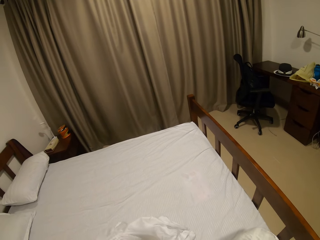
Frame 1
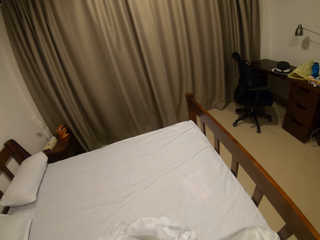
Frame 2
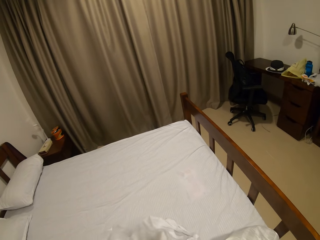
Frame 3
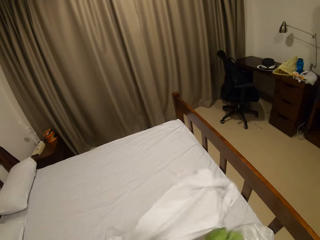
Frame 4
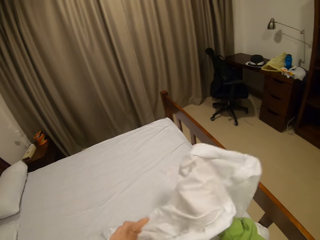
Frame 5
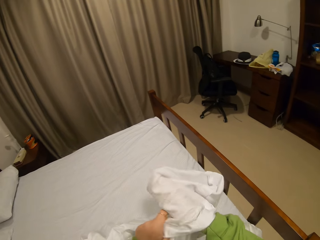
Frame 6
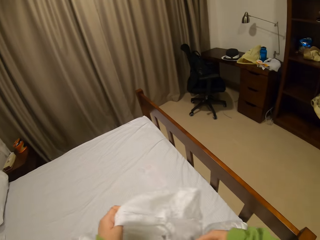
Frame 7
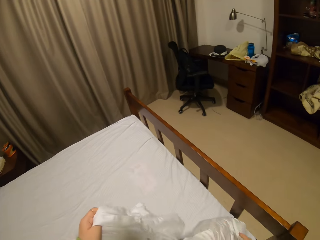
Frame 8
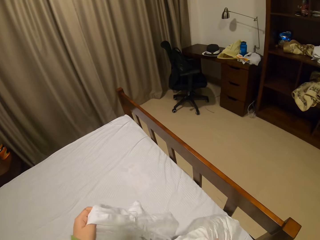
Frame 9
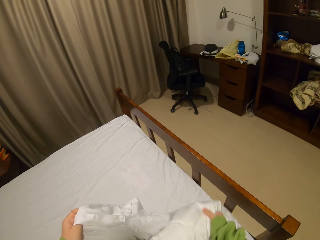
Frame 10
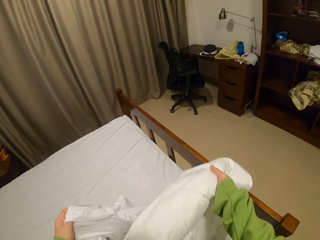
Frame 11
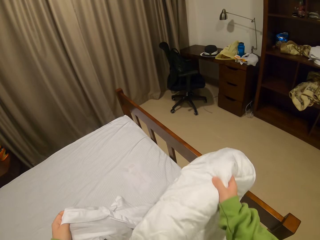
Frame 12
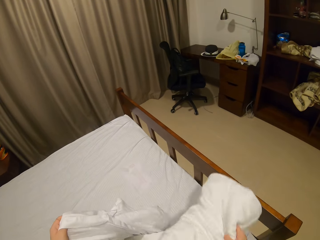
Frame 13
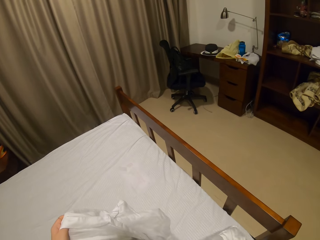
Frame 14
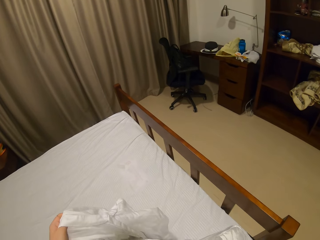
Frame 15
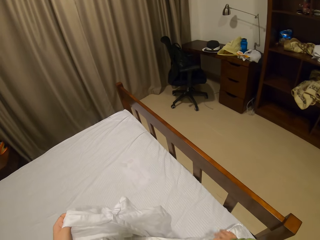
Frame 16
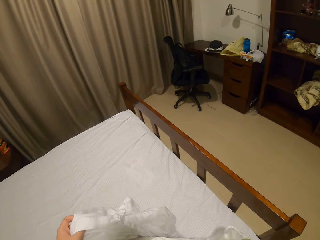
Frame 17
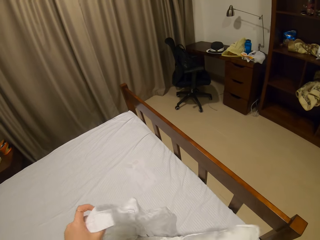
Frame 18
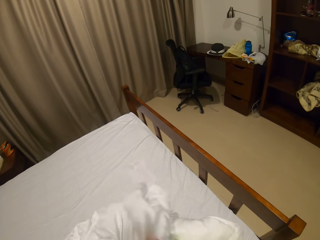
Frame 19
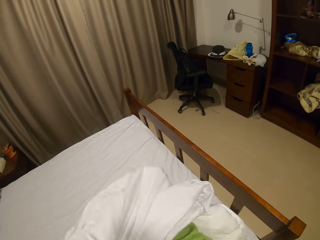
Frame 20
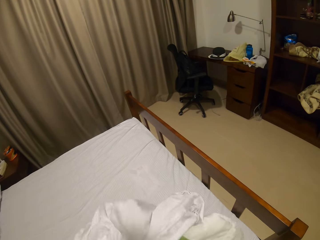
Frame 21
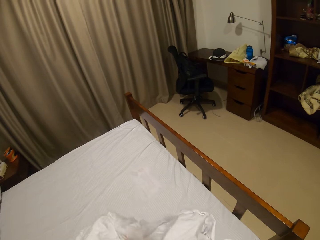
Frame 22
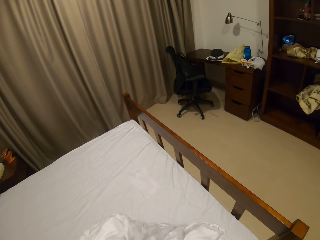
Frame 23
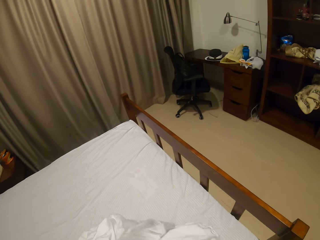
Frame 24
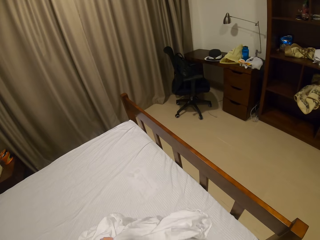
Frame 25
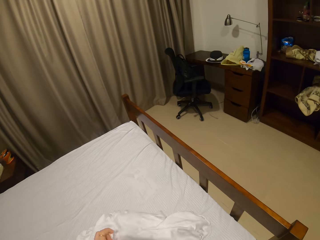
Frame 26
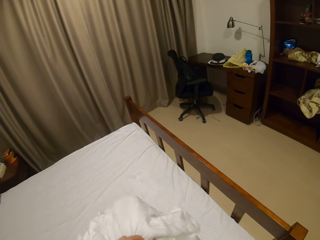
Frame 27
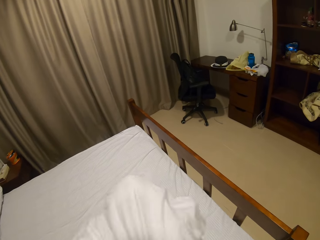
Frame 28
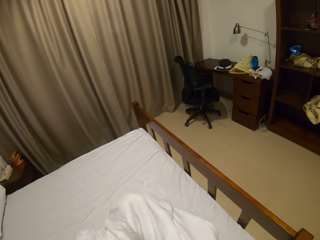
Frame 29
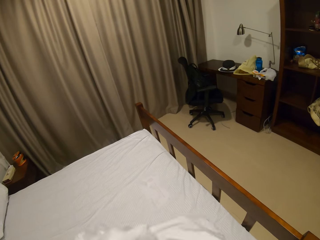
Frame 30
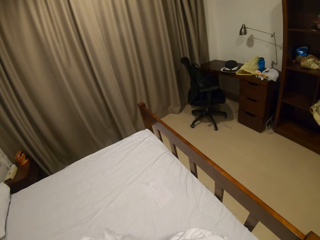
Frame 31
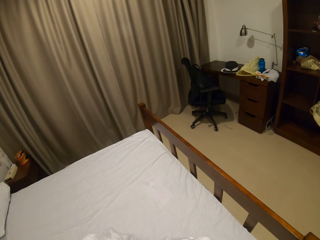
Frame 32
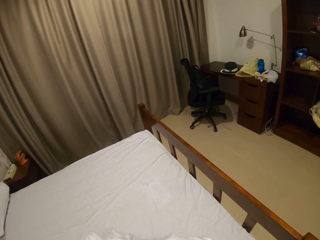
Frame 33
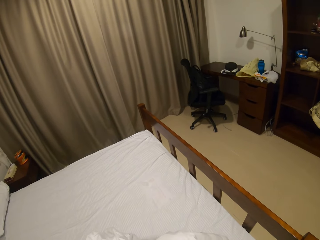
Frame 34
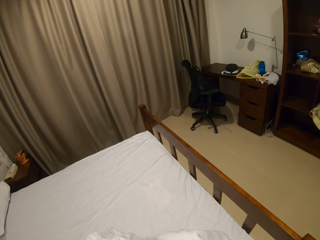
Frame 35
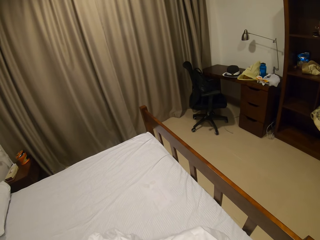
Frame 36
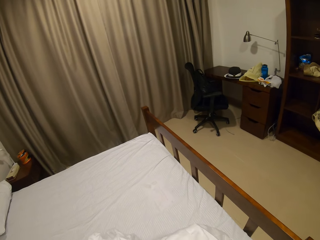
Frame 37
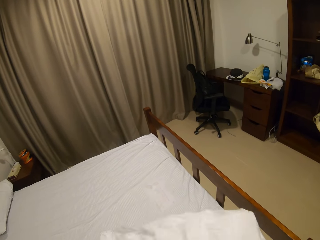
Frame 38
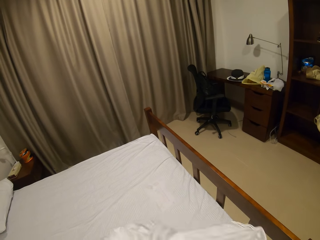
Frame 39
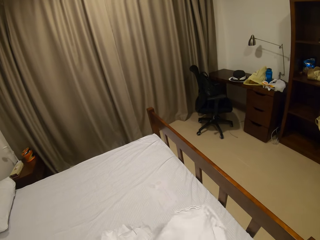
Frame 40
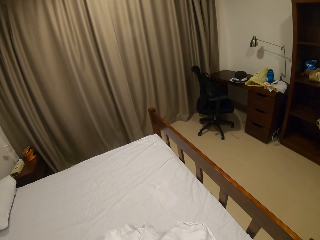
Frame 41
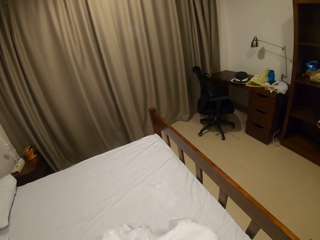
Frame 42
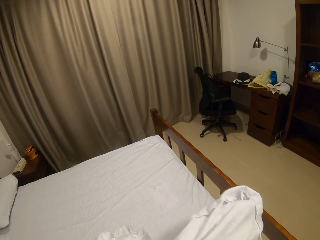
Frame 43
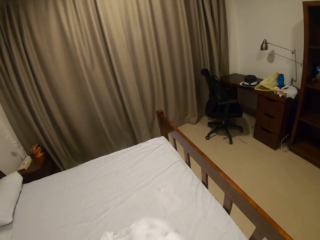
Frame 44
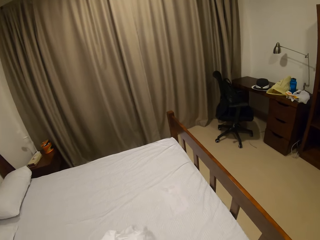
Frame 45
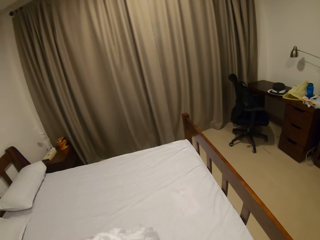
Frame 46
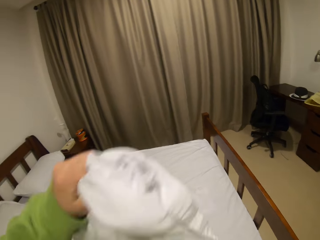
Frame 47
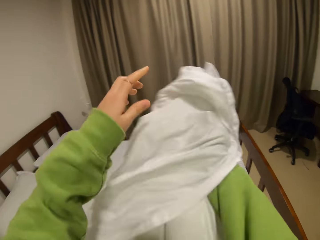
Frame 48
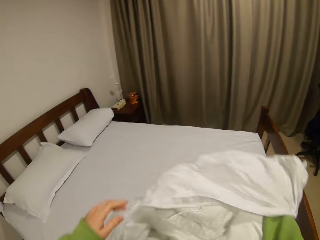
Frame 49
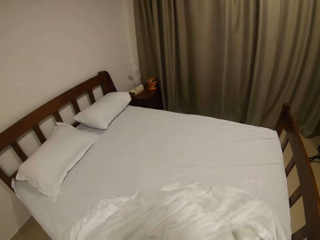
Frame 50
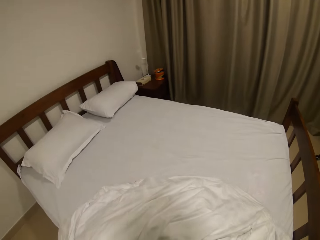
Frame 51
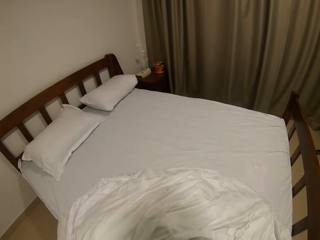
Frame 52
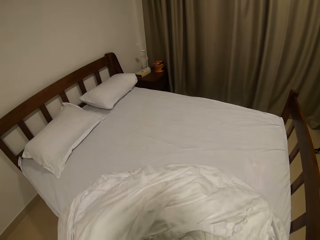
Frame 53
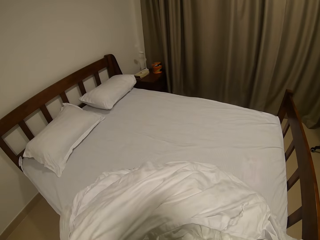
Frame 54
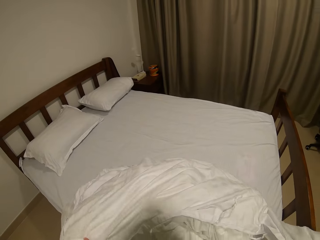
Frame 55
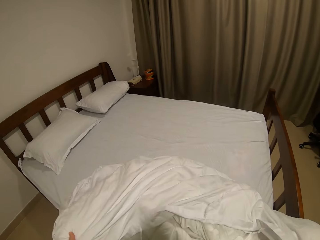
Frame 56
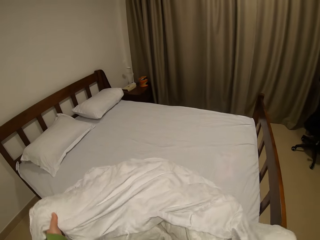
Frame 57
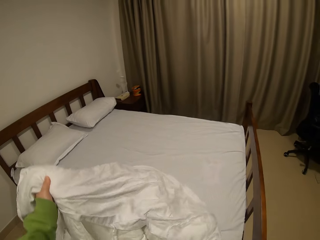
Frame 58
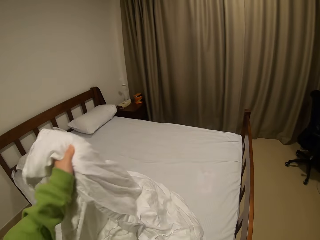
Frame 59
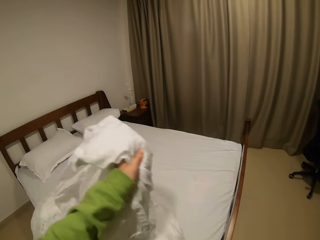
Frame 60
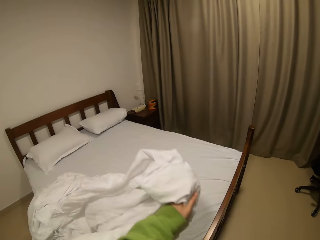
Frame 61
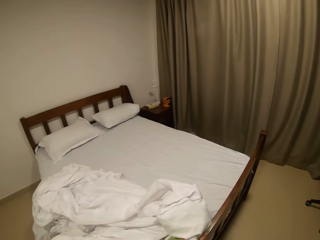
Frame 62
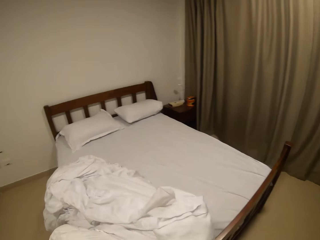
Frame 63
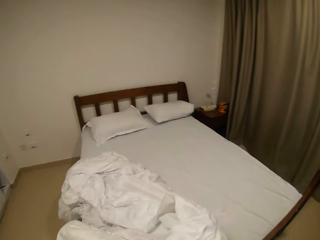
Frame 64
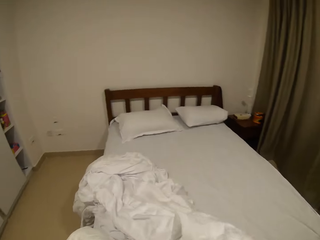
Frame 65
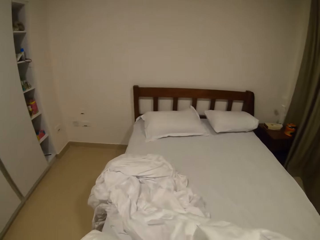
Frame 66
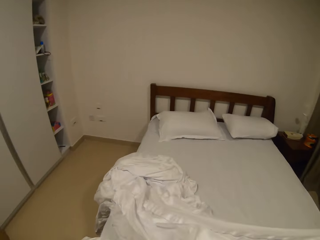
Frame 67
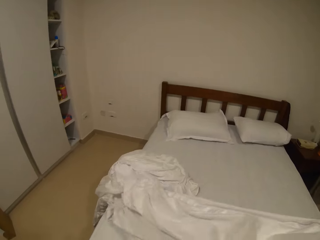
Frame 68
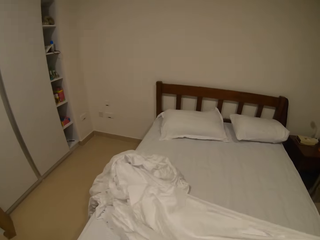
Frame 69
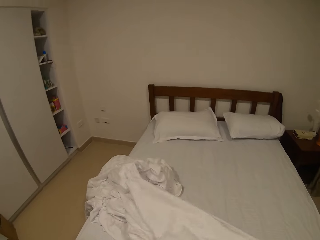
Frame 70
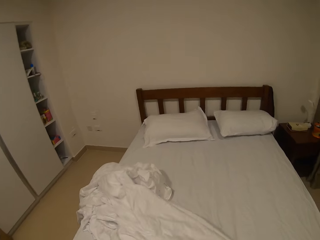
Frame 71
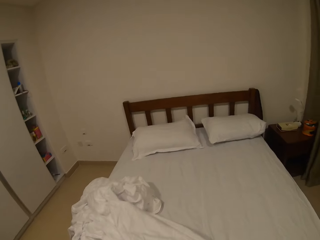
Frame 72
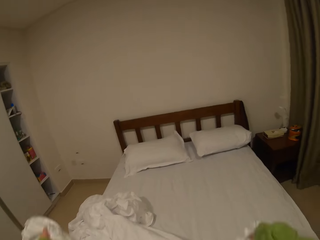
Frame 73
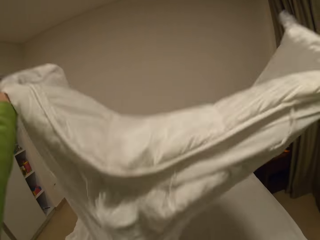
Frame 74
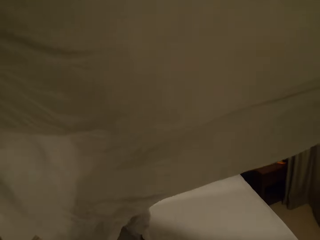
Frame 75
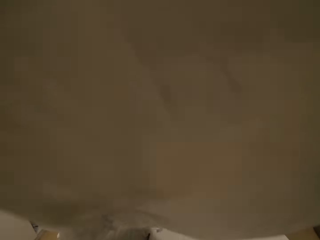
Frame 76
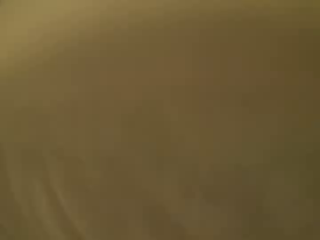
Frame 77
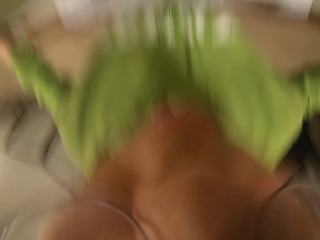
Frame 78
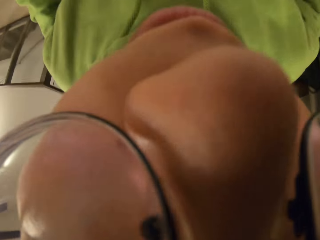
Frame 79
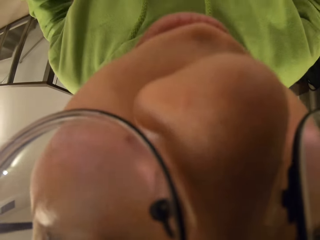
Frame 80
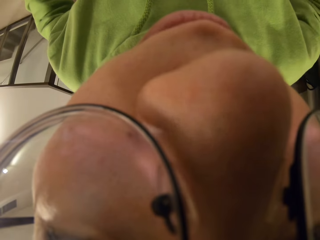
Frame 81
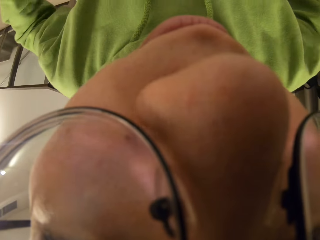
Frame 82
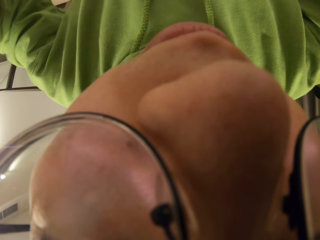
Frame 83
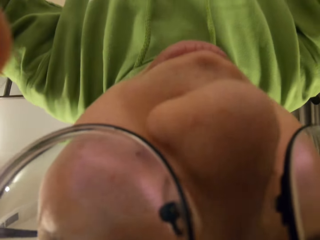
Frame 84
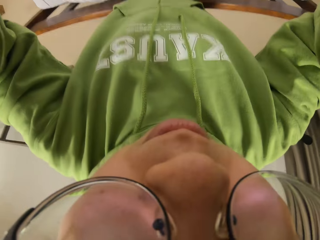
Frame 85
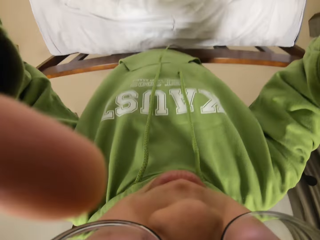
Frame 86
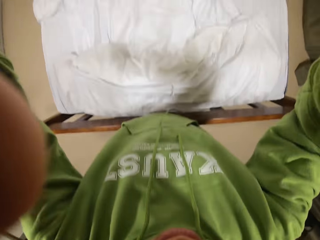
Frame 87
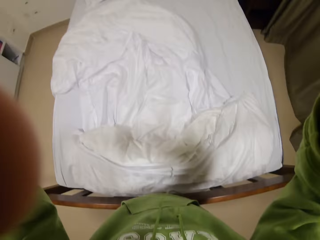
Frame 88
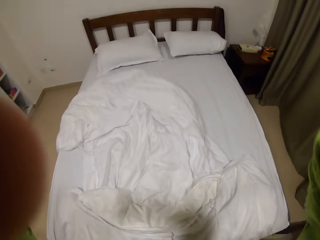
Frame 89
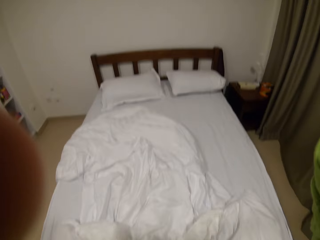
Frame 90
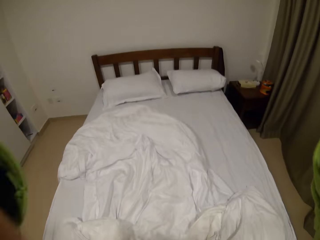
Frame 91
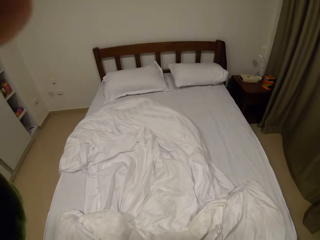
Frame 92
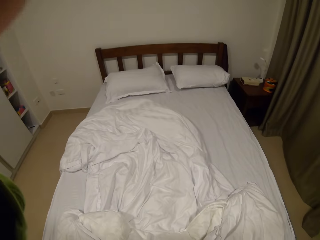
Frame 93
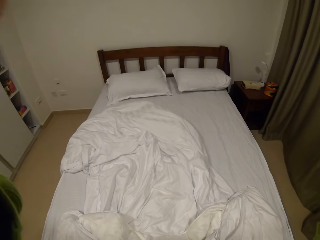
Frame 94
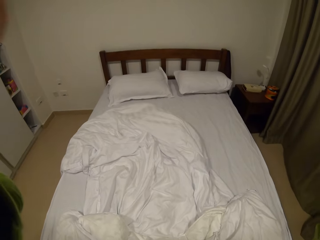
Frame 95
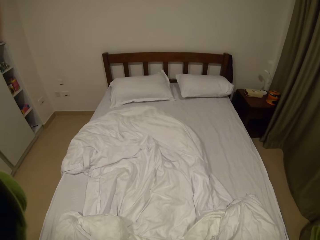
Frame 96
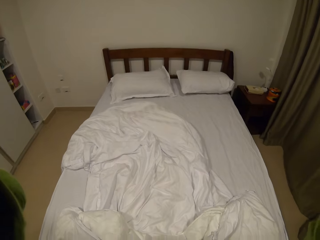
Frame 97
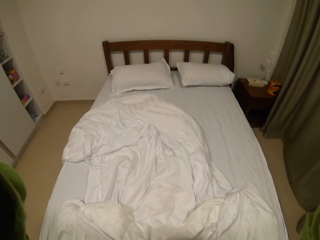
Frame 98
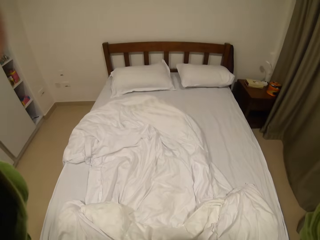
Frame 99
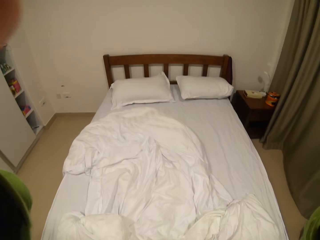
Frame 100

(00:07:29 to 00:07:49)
The camera wearer spreads the duvet. They hold the camera. They adjust the camera.

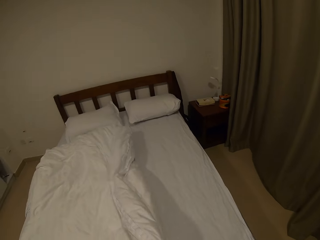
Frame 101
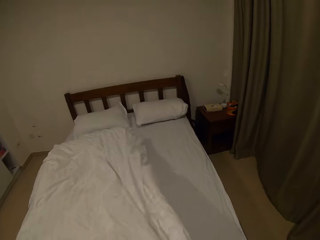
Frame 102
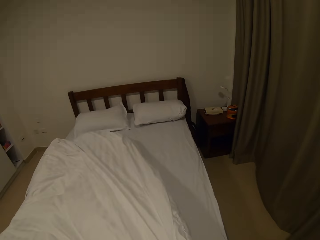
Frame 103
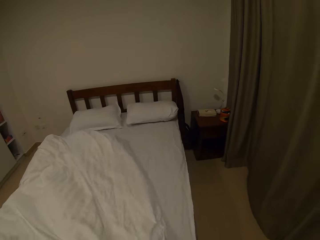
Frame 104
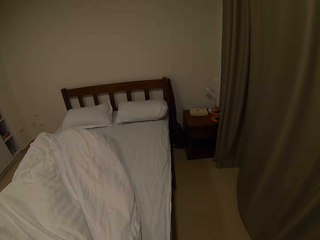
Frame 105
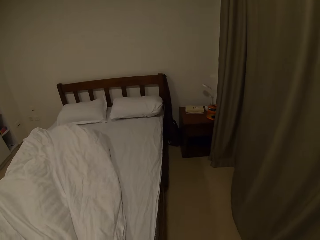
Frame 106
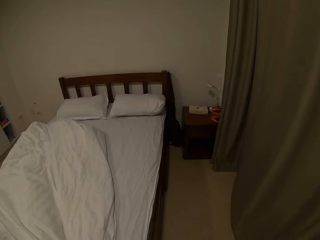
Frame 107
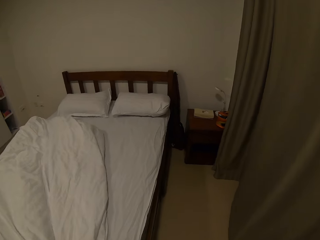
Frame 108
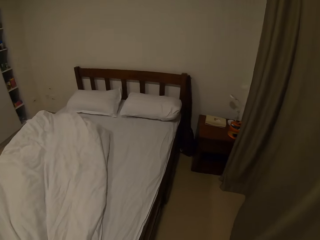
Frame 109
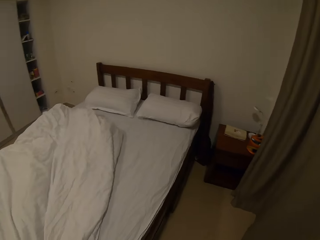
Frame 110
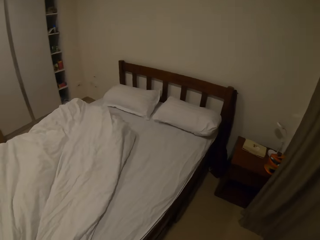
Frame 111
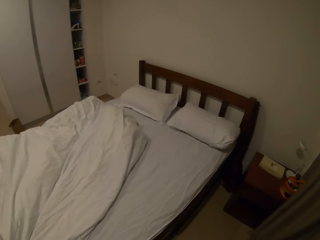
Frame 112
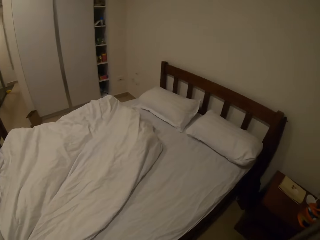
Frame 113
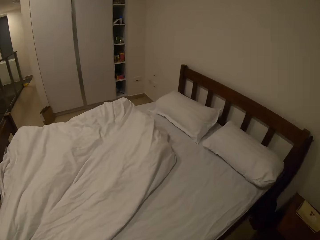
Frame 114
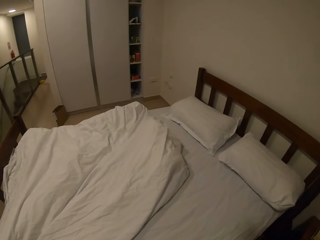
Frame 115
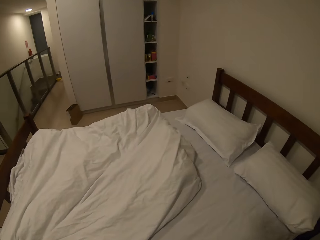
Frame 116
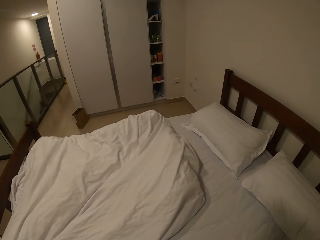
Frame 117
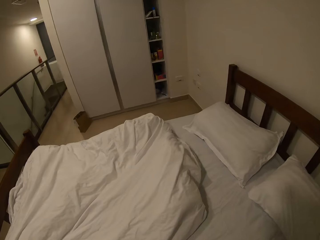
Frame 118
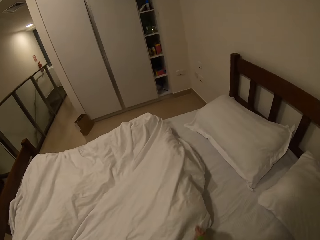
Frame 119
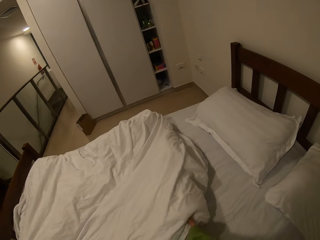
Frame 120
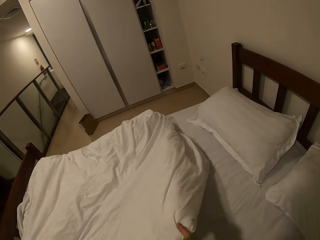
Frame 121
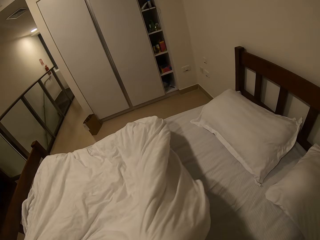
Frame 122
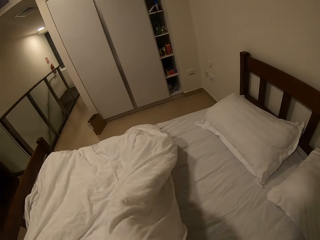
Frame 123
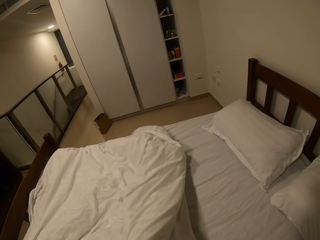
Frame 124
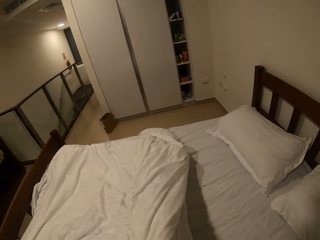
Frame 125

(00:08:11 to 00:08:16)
The camera wearer walks to the other side of the bed. They take the duvet.
